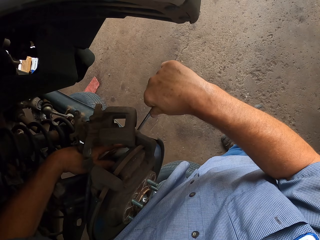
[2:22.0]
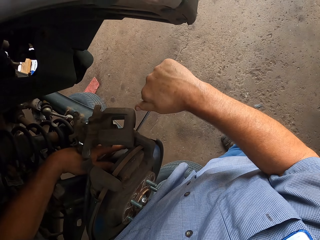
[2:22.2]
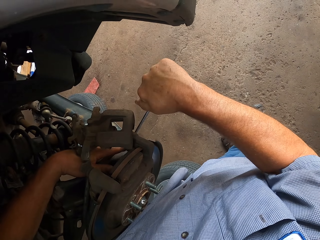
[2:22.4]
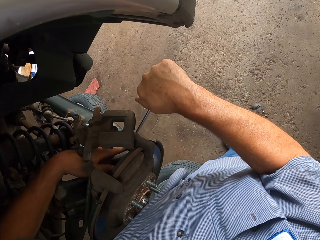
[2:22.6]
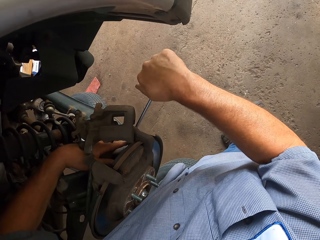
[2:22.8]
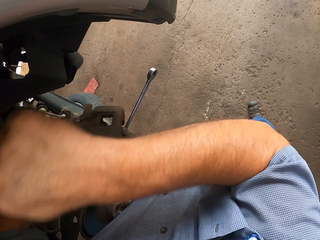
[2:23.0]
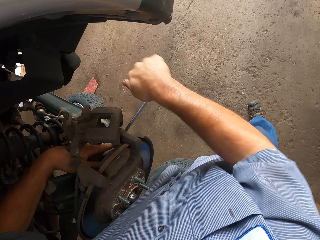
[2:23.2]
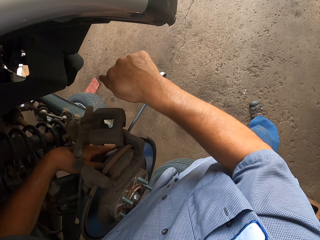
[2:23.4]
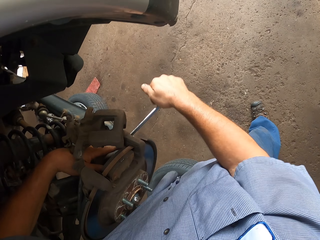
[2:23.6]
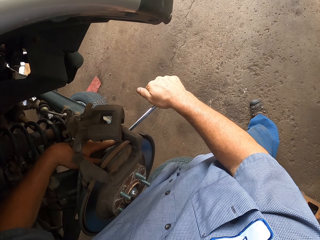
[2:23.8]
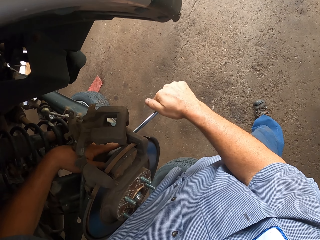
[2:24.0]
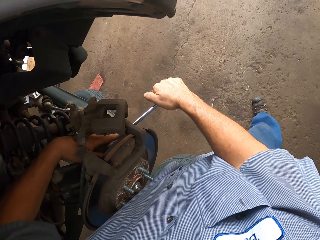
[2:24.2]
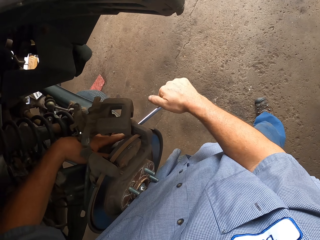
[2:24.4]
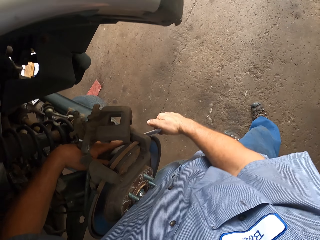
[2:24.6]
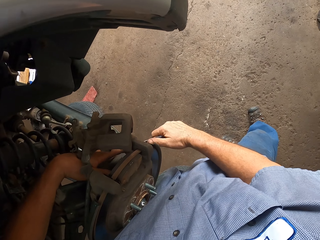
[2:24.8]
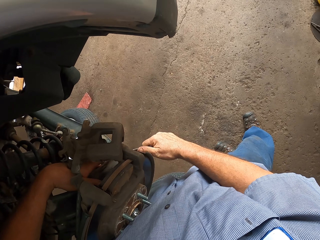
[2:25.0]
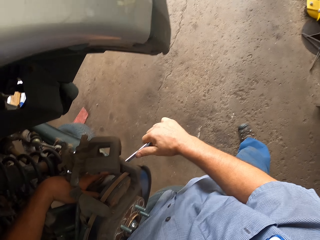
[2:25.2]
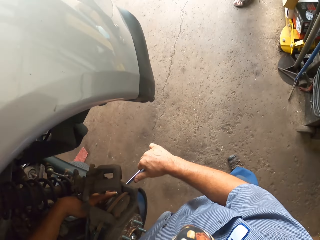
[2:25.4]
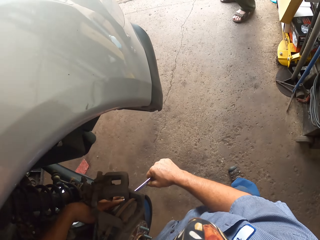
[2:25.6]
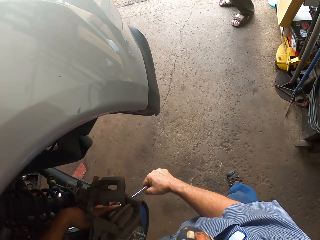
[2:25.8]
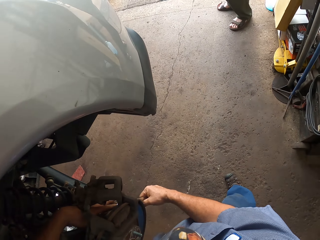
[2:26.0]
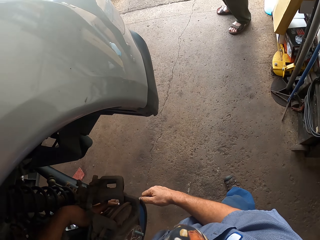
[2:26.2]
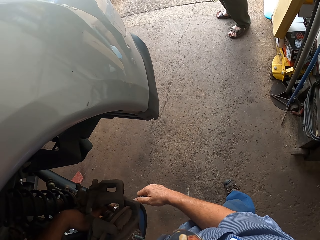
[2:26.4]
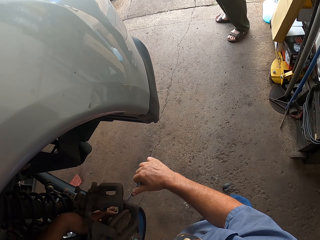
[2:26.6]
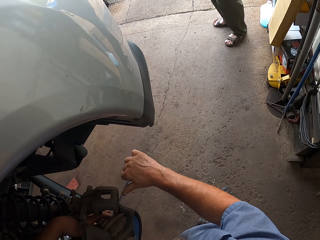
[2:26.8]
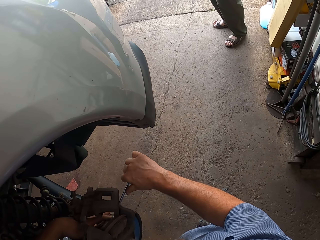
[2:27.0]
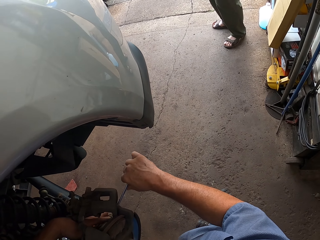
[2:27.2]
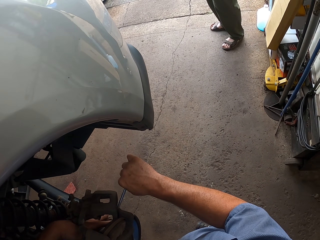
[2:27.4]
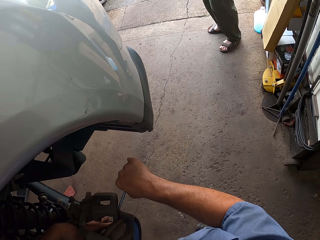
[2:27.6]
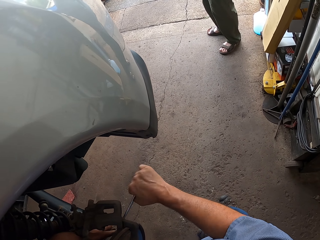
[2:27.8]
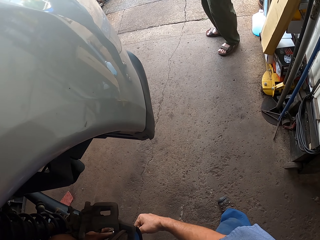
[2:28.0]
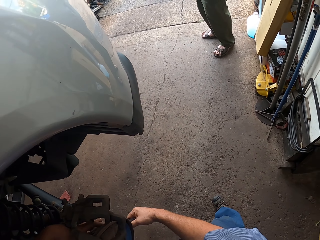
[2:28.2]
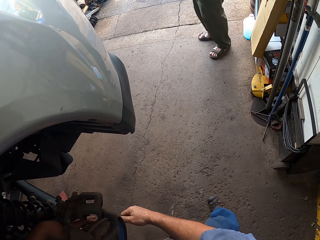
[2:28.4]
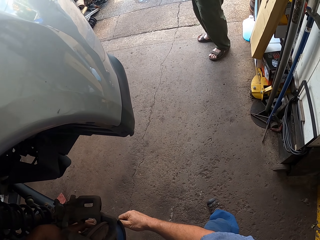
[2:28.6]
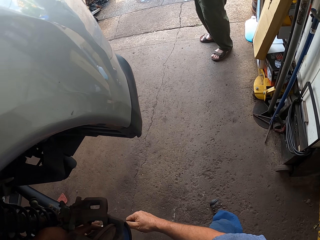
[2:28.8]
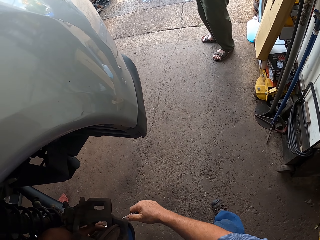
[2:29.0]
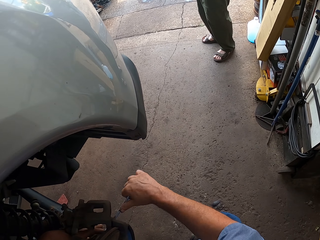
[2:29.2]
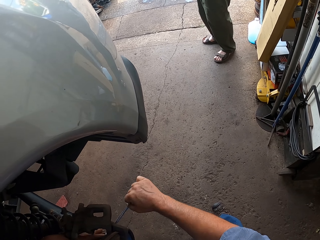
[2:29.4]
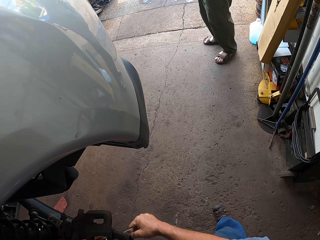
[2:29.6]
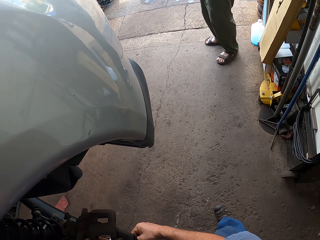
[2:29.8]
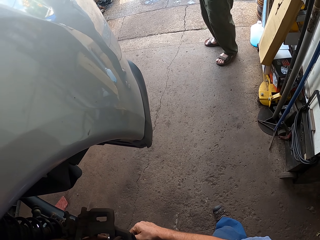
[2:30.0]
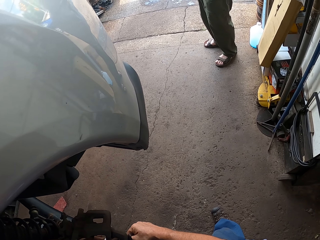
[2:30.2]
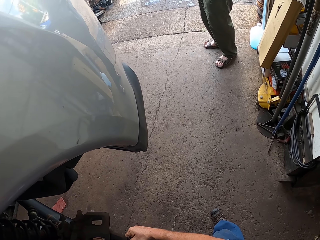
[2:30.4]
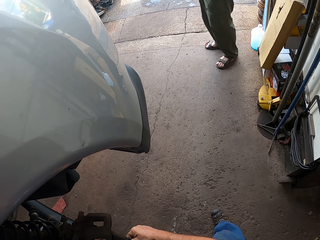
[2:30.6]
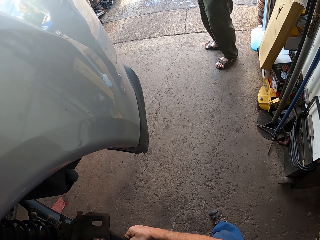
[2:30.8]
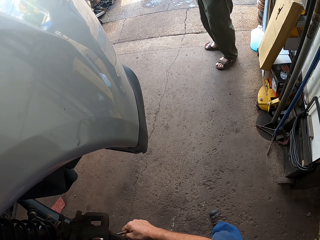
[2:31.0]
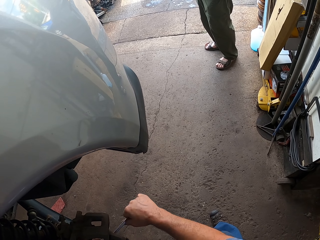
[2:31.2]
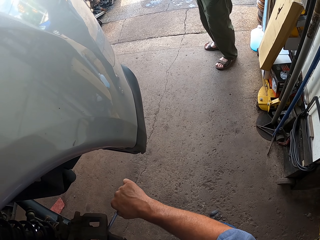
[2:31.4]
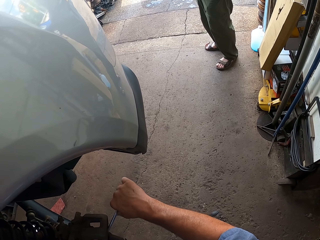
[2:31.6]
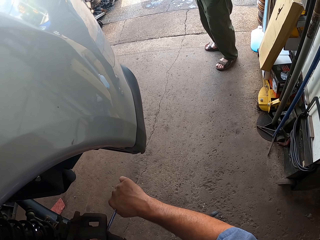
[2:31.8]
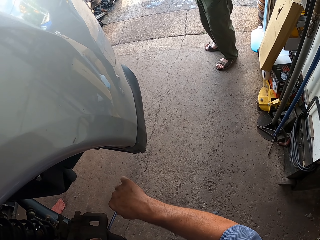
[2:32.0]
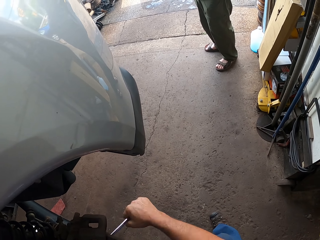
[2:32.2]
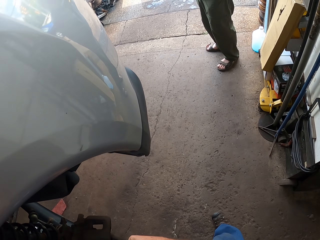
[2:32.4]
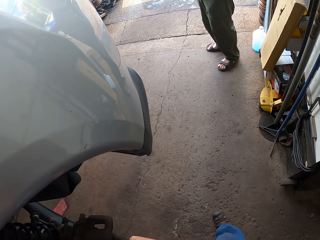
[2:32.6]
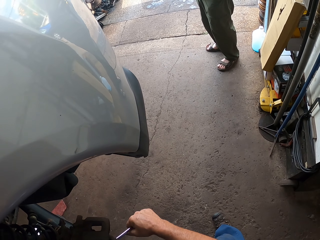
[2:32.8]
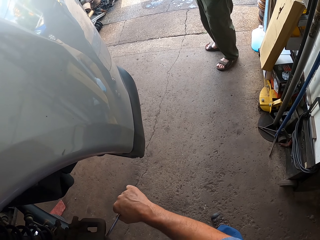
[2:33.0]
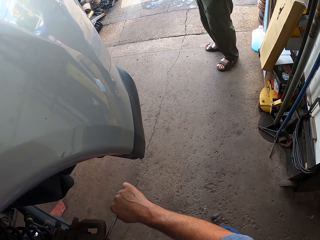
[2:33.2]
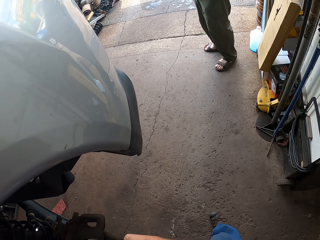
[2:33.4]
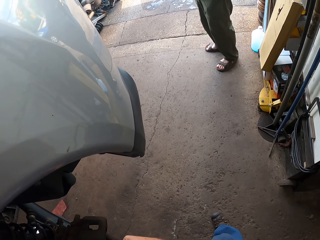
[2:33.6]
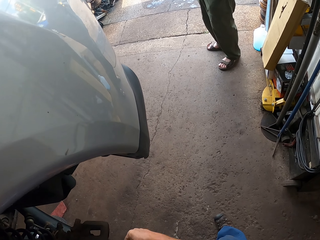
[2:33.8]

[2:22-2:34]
The camera wearer hits the spanner. They turn a bolt.

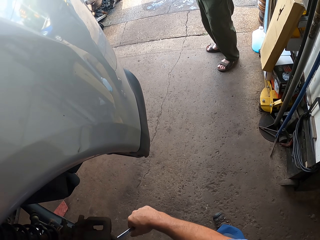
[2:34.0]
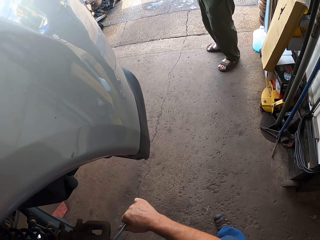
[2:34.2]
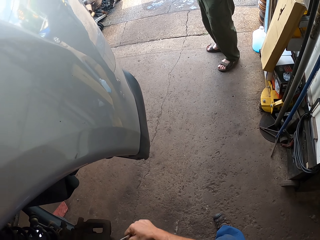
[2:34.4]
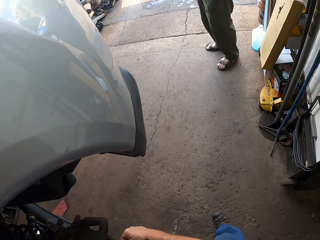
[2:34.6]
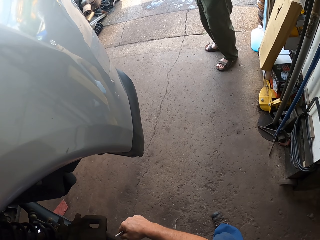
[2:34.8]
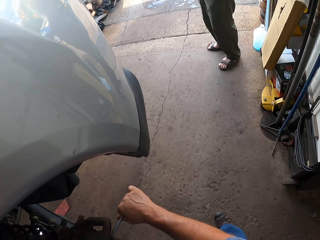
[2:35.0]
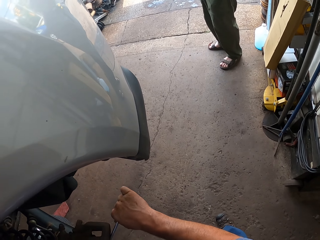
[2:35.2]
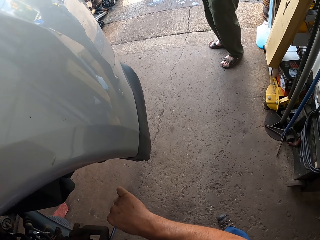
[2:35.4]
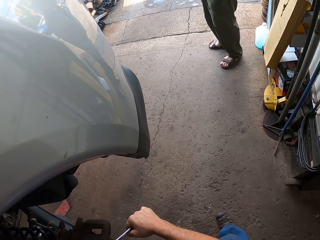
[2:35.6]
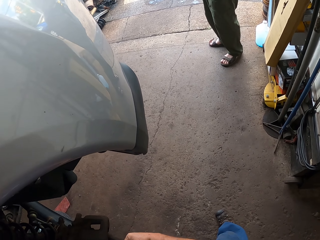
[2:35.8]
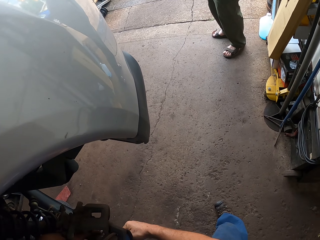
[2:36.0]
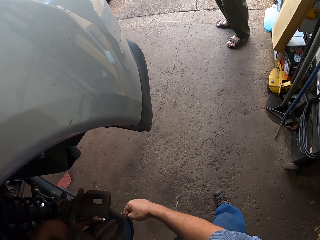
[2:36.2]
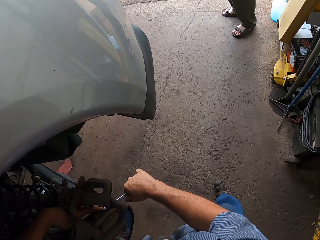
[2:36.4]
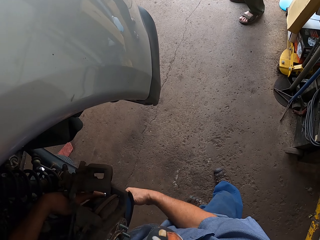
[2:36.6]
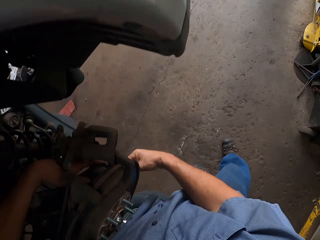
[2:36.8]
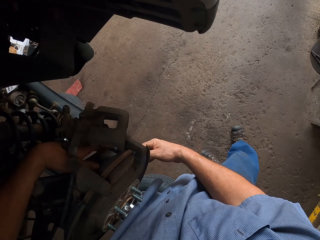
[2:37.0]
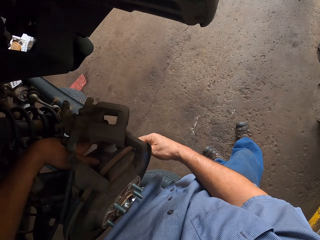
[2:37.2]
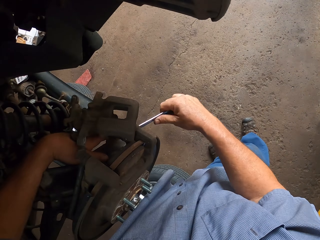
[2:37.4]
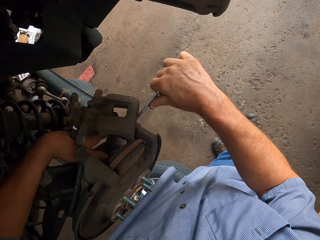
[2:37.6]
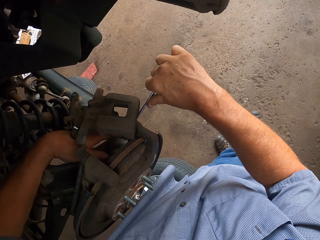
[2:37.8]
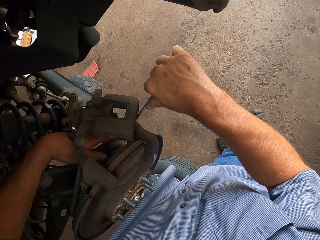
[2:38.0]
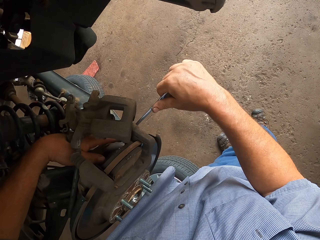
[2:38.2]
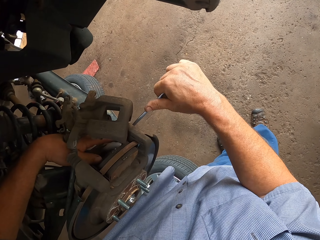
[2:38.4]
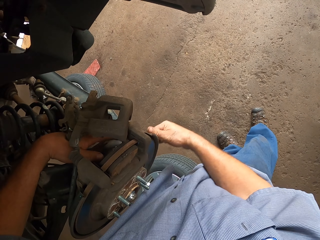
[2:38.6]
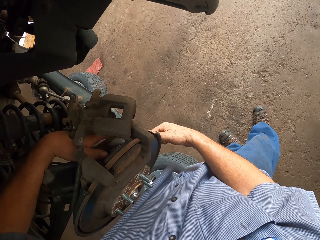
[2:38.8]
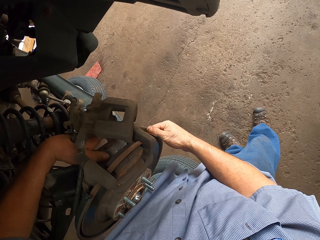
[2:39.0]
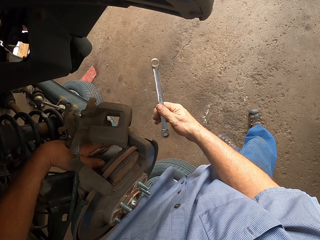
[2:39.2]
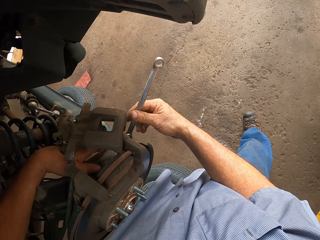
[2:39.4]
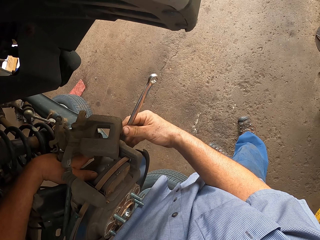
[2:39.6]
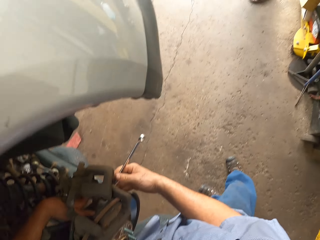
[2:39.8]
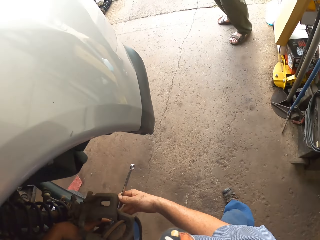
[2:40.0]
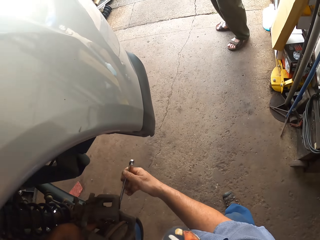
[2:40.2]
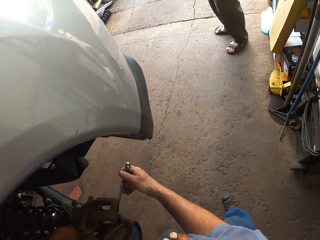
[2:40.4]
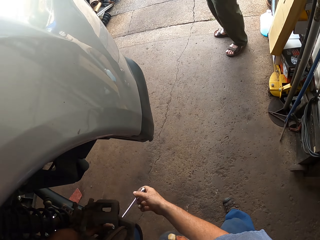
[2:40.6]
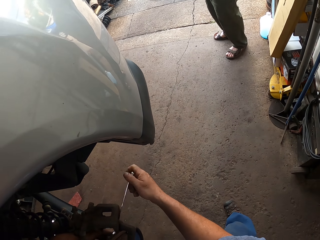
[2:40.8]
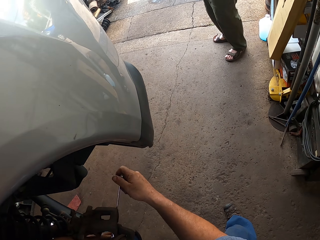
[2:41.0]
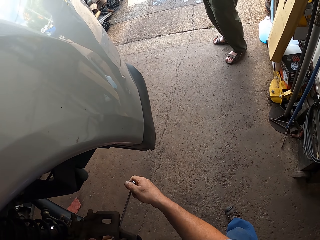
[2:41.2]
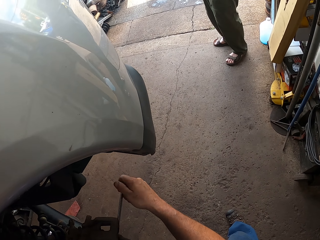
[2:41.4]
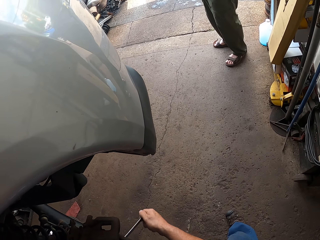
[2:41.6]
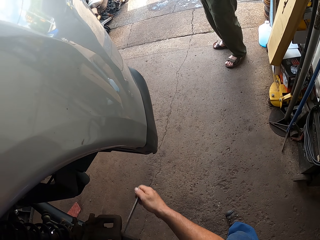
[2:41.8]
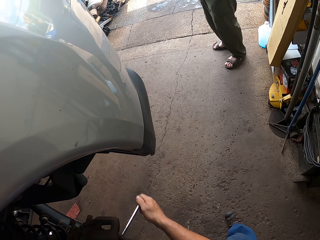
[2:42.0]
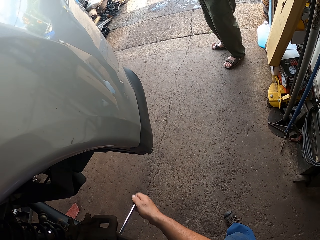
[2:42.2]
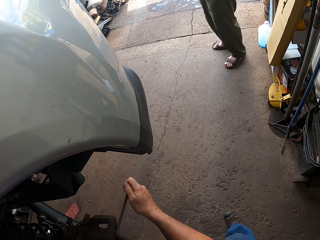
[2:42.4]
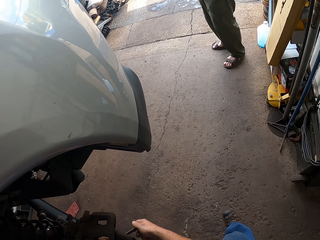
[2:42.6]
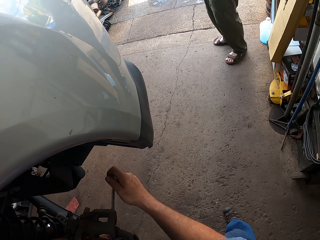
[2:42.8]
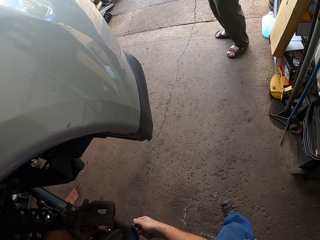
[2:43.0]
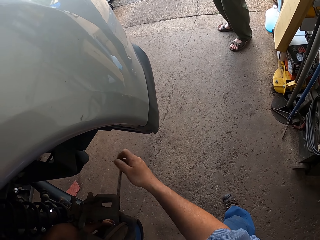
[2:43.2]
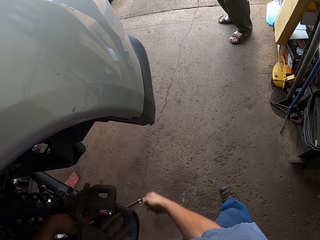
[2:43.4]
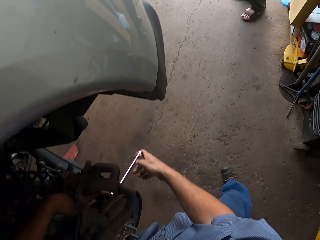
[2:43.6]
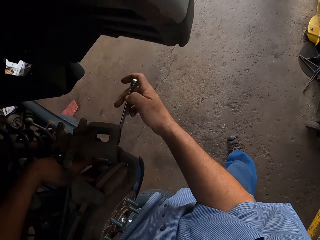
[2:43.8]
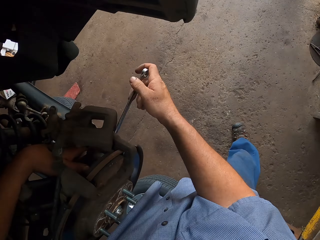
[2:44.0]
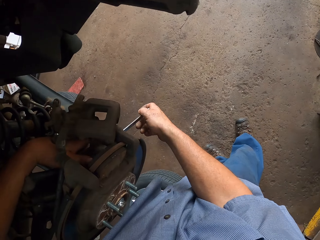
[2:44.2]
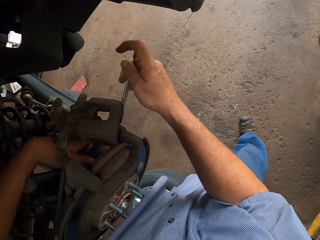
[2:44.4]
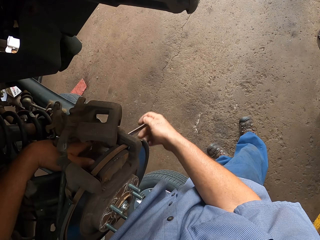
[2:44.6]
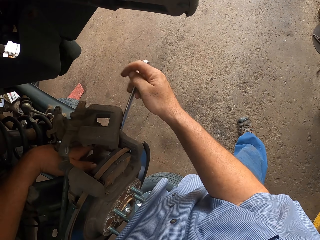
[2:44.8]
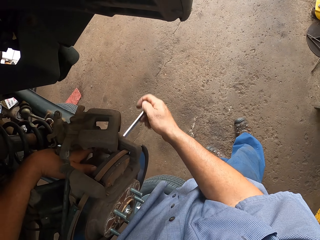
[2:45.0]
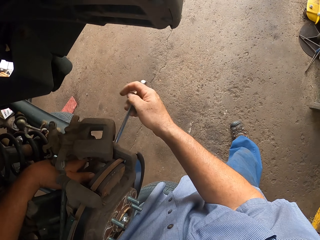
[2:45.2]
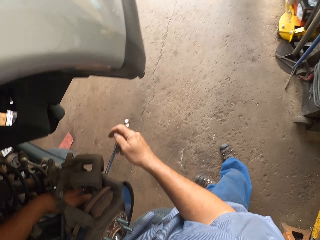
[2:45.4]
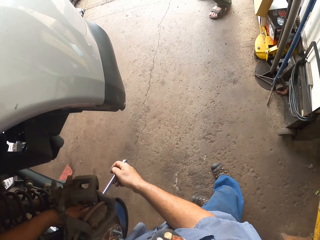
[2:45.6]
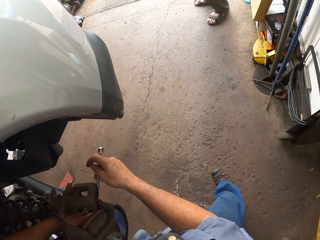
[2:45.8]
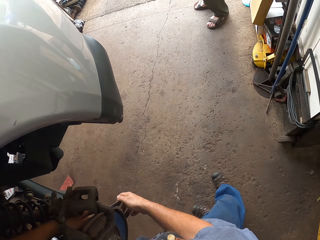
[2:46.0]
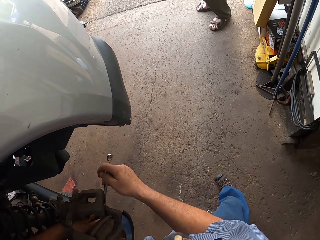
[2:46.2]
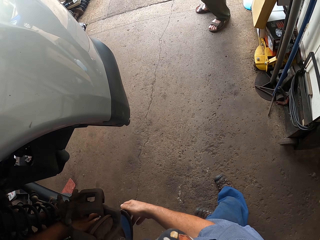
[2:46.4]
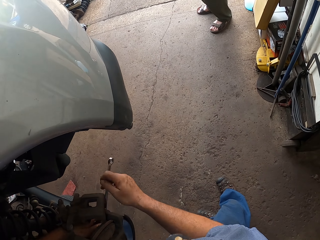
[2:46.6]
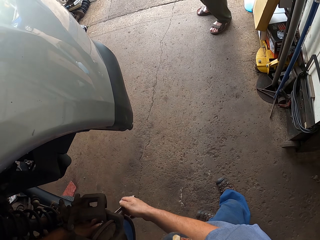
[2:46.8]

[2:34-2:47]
The camera wearer turns a spanner. They turn a bolt.
